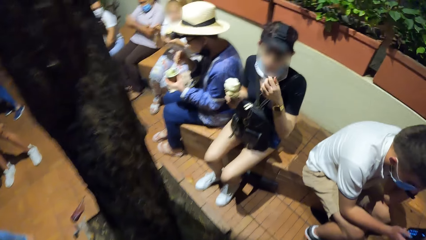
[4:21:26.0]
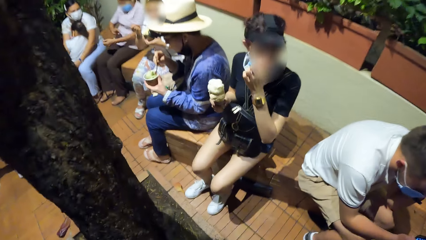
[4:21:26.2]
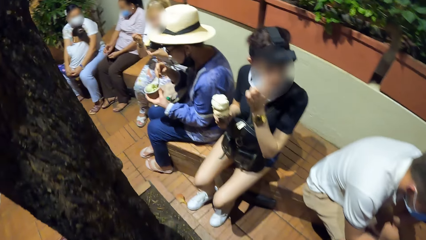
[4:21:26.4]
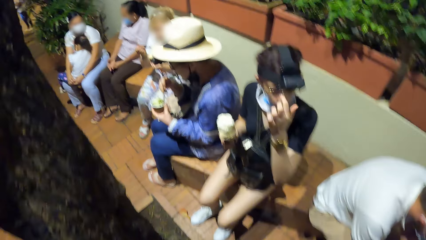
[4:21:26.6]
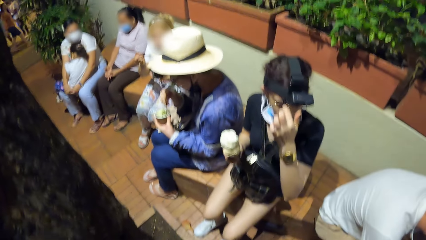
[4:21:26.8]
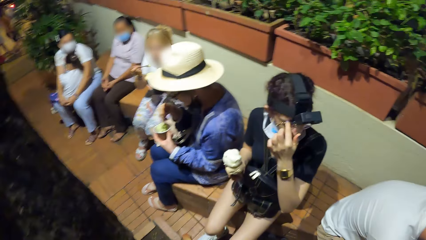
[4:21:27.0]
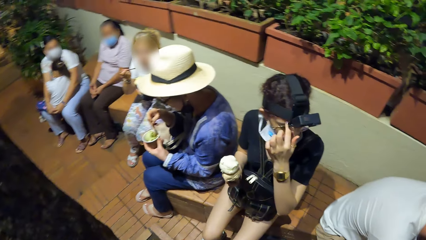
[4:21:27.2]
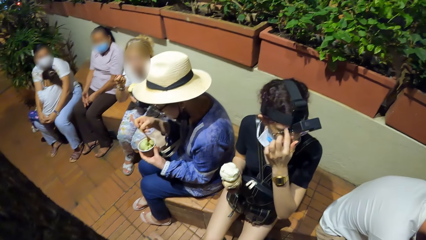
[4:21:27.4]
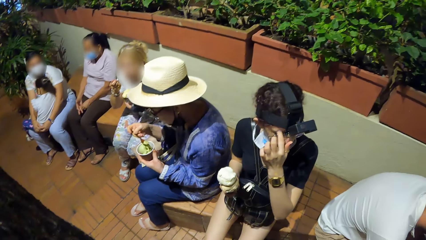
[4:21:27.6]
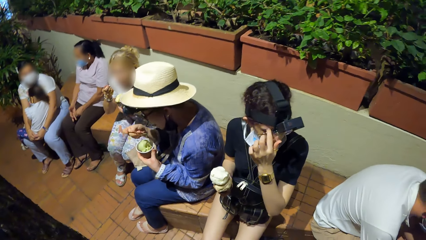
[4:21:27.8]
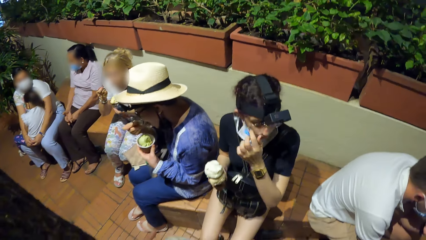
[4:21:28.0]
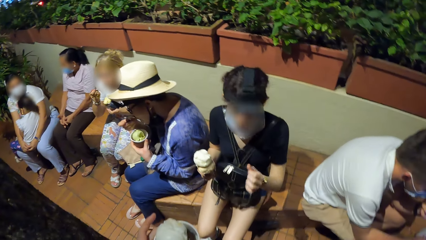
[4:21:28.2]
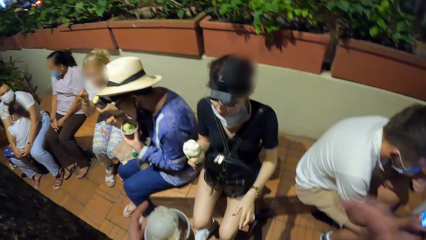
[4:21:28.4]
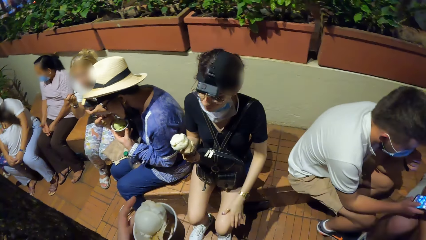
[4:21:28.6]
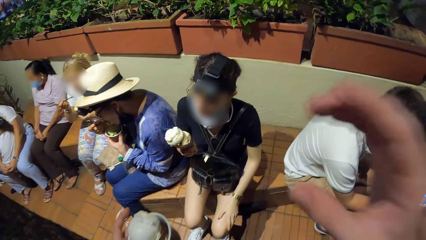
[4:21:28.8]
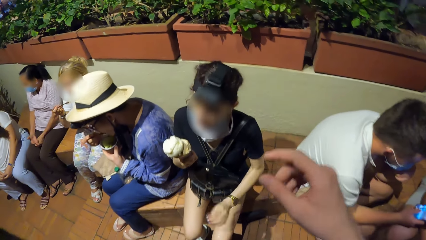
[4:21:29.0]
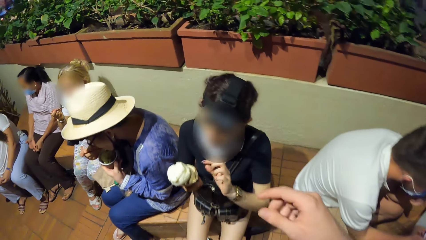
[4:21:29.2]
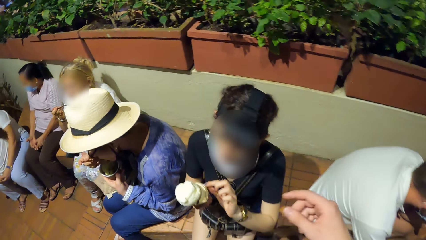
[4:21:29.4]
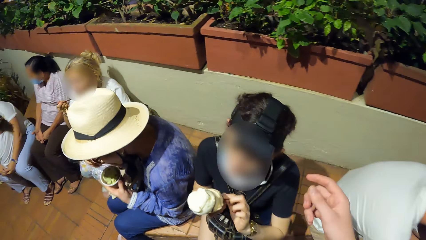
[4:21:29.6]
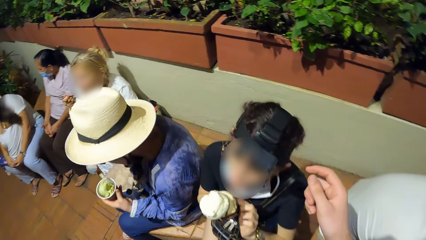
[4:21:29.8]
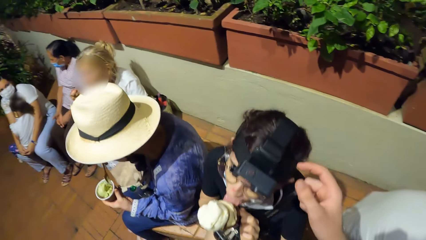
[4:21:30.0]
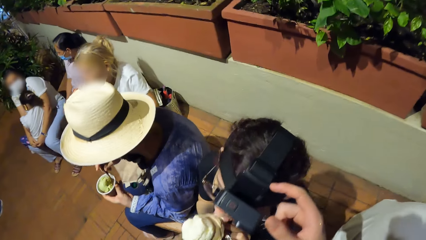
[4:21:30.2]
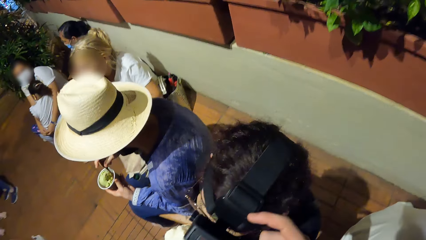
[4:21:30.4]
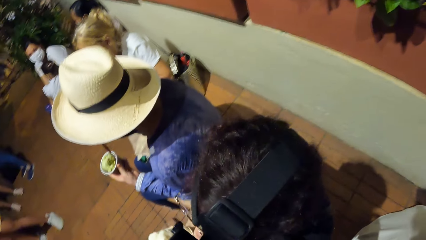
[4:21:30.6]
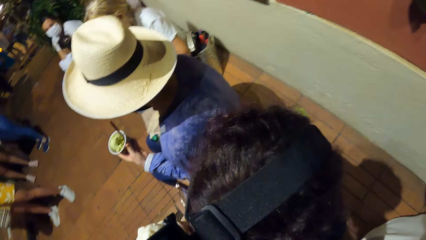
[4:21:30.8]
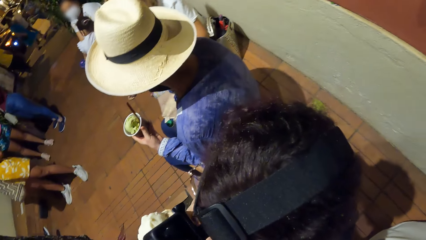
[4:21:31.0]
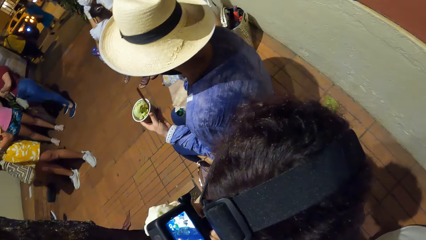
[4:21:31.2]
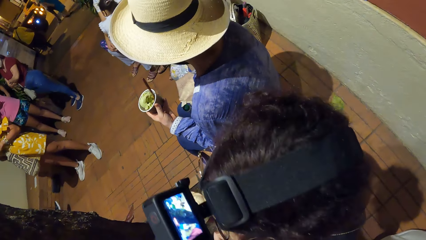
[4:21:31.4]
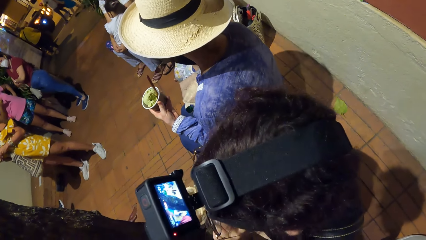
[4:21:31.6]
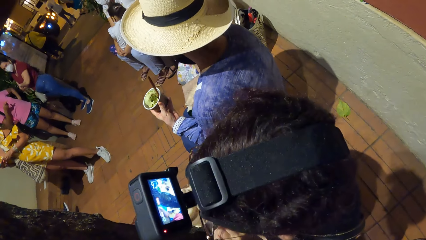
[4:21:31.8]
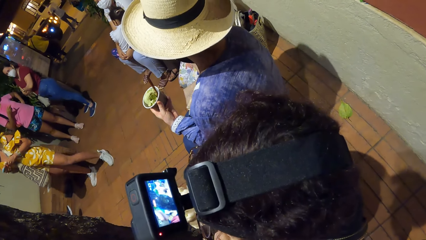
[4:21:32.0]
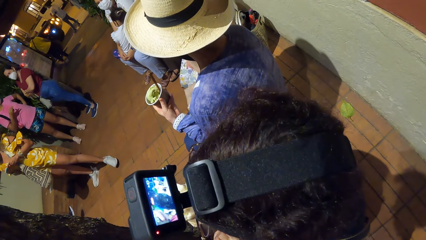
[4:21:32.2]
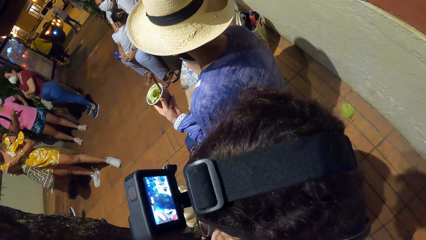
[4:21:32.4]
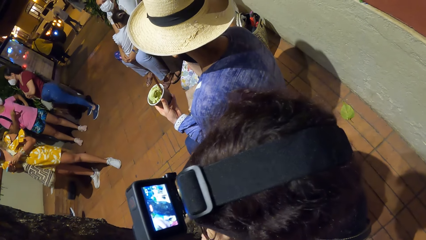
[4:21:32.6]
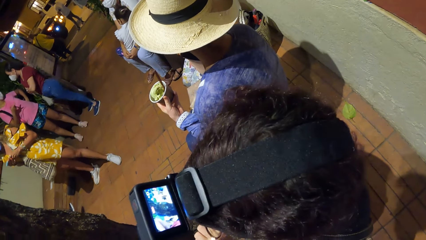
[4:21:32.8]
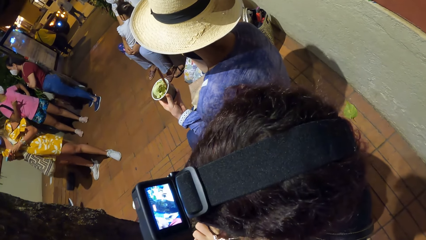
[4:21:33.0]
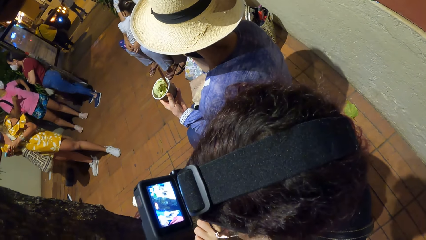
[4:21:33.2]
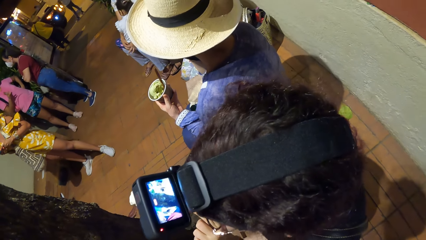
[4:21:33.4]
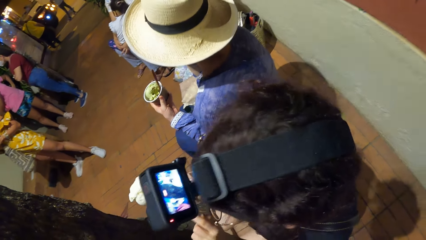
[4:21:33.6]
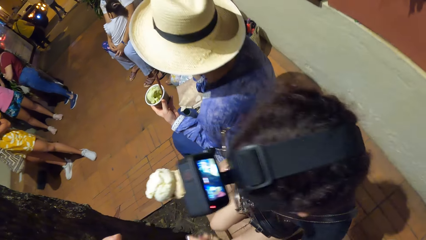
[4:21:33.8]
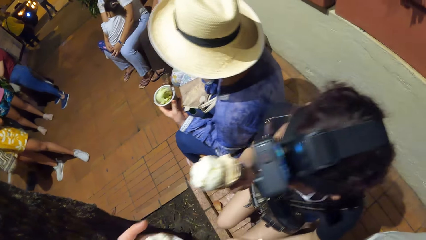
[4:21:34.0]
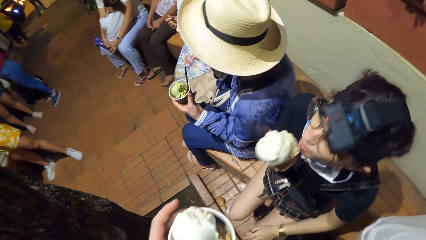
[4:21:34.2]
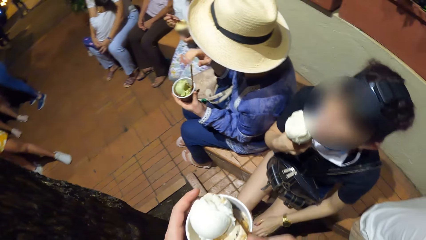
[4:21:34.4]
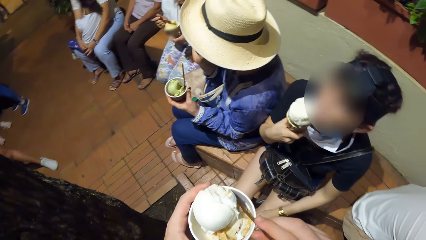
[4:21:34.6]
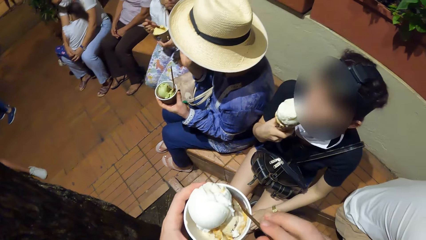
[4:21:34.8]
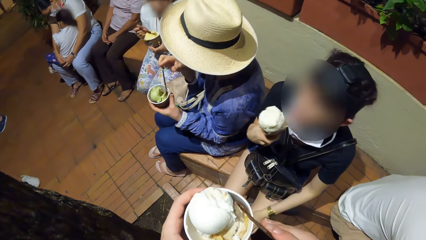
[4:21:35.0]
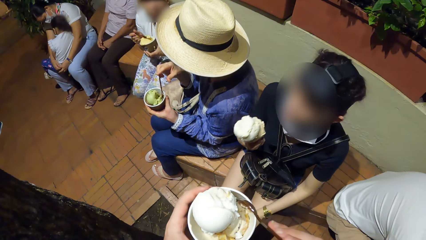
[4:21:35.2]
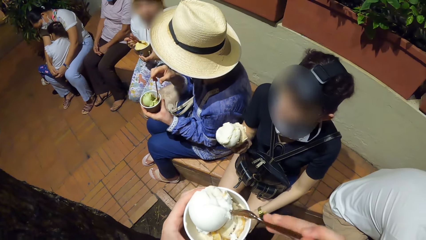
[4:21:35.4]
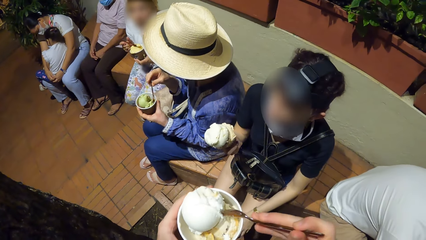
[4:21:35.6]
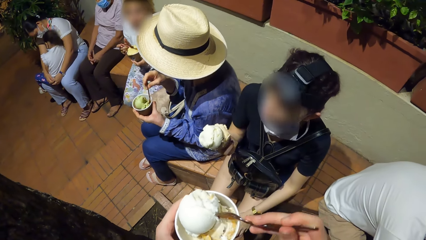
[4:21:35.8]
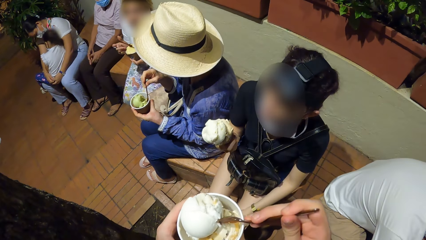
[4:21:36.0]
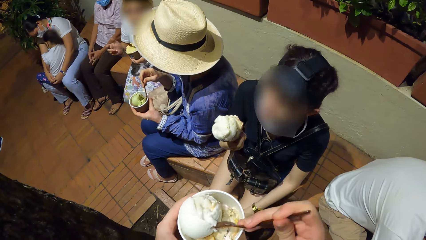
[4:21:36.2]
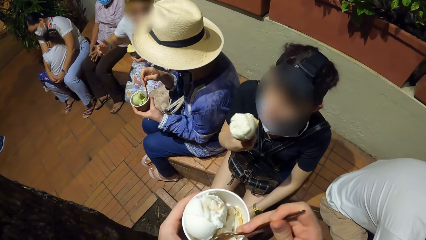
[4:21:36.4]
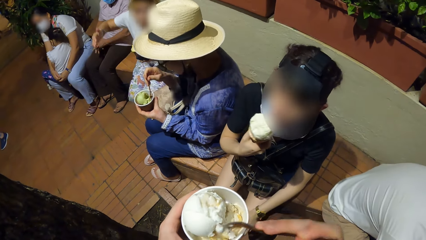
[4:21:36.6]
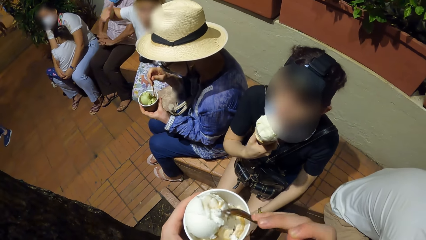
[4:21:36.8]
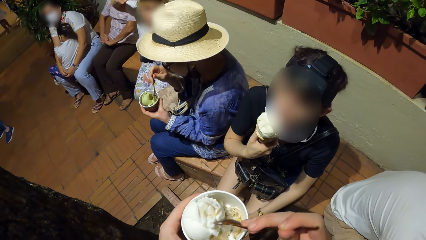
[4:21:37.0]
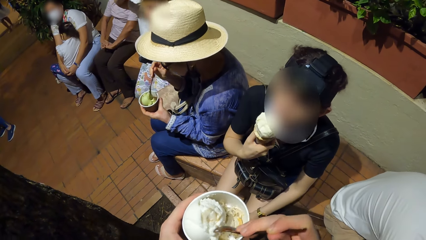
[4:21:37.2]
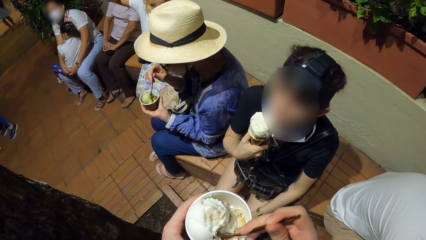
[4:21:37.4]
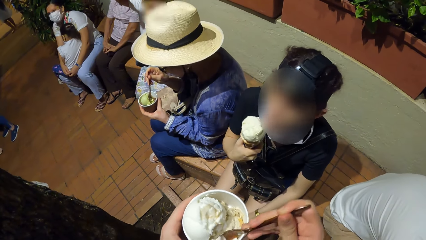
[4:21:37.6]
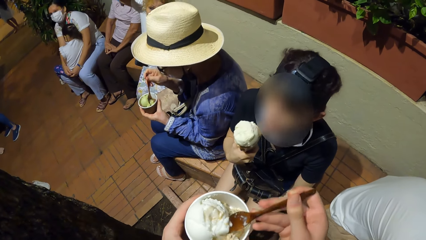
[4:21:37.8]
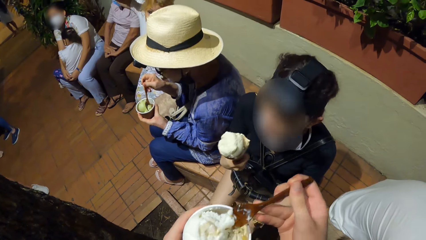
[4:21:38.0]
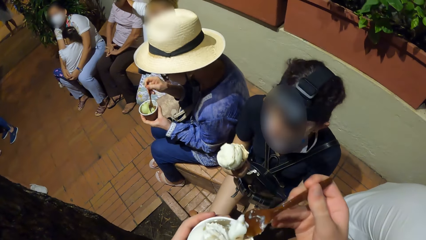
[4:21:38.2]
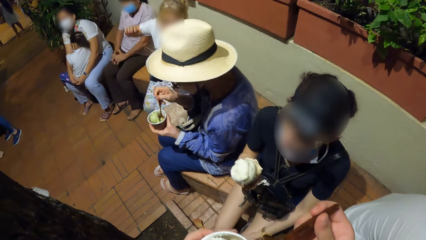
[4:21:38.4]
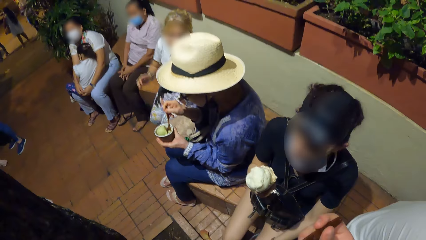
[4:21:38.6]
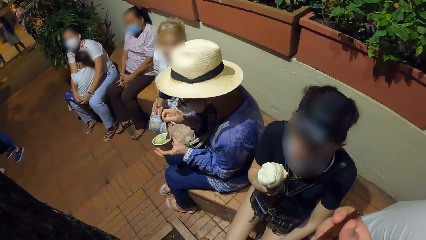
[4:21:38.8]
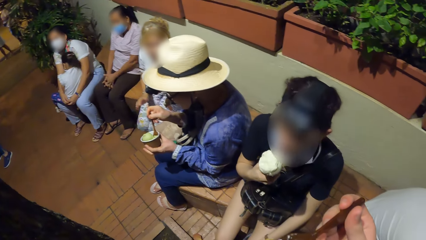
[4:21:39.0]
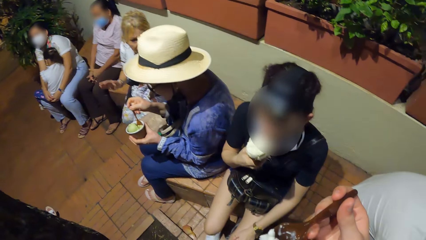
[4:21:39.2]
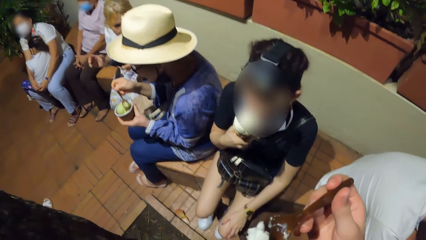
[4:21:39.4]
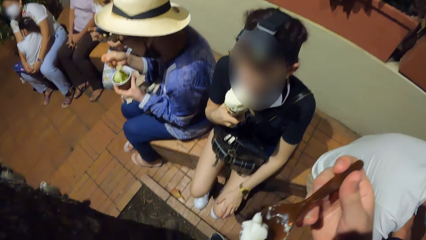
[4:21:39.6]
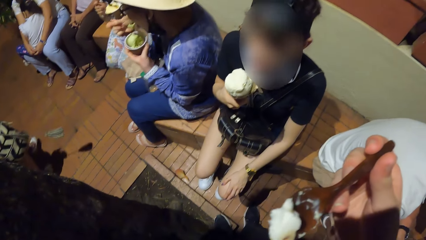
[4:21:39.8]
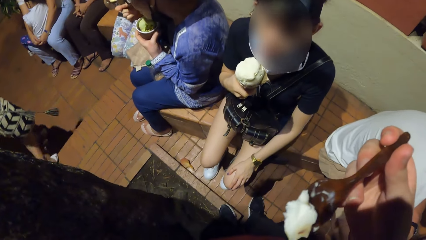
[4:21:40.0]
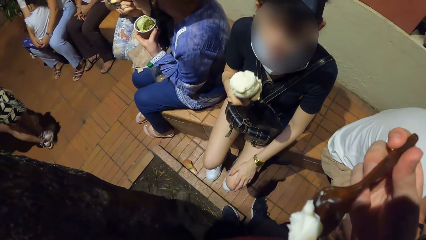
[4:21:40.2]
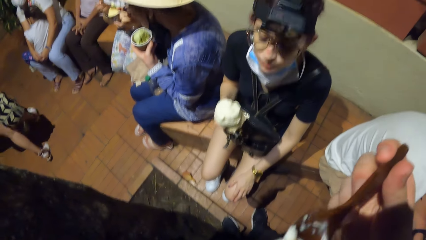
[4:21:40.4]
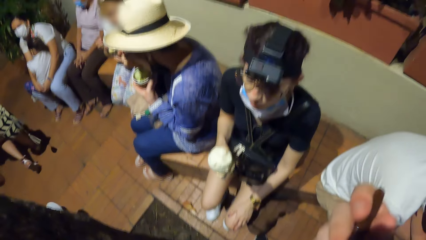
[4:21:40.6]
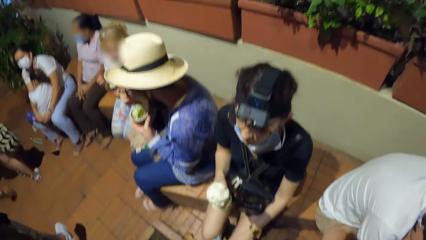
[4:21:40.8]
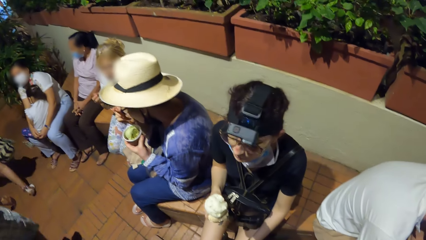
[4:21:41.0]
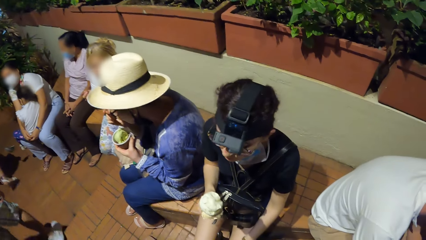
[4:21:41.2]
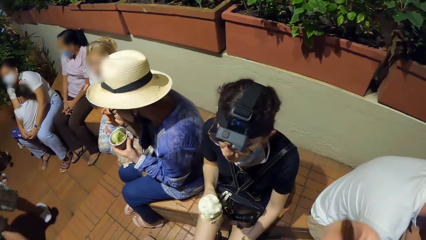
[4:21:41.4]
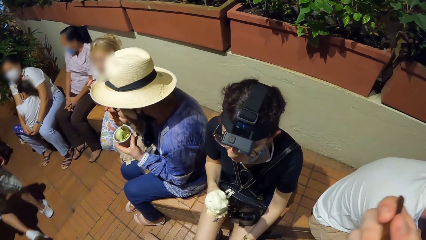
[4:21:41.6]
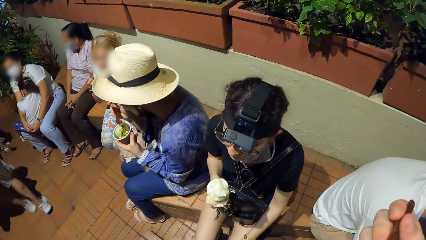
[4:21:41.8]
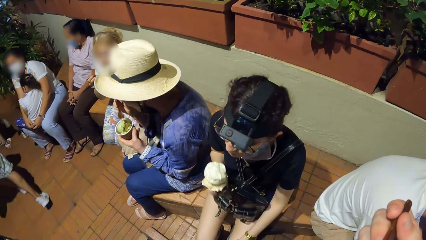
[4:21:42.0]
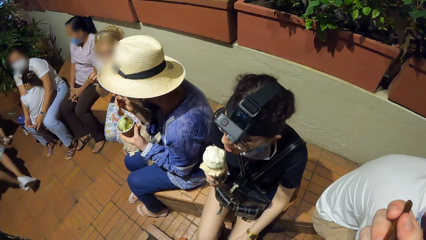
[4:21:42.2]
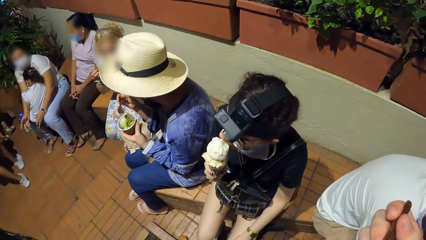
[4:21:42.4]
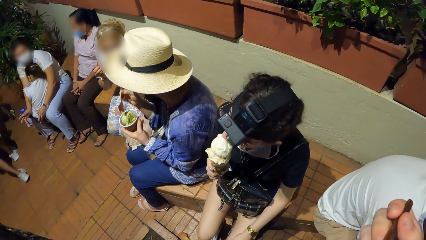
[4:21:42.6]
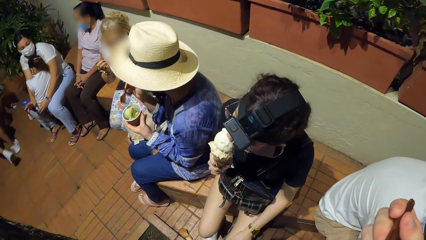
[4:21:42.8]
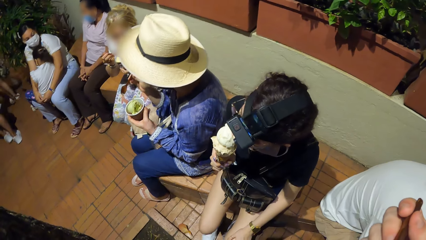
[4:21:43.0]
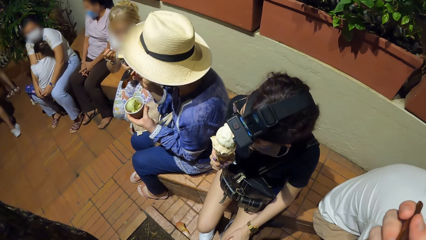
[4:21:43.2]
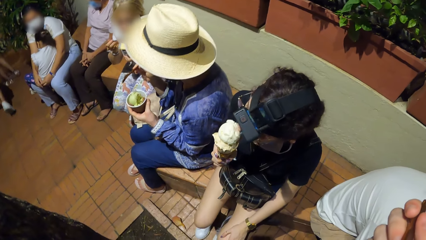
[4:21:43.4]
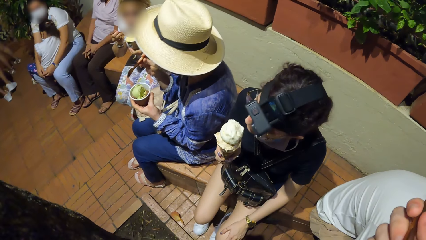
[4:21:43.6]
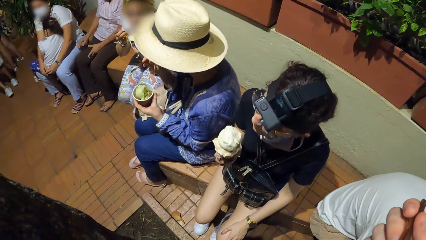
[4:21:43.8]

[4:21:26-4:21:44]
A woman scoops the ice cream from a cup with the spoon in her right hand. Another woman touches her face with her left hand. The first woman eats the ice cream with the spoon in her right hand. The first woman holds the ice cream cone with both hands. The camera wearer interacts with a woman. The first woman eats the ice cream with the ice cream cone in both hands. The camera wearer touches a camera on the head of the second woman with her right hand. The first woman interacts with a third woman. The camera wearer operates the second woman's camera. She holds the spoon in the cup with her right hand. The first woman holds the spoon with her right hand. The camera wearer scoops the ice cream from the cup with the spoon in her right hand. She eats the ice cream. The first woman scoops the ice cream from the cup with the spoon in her right hand and eats the ice cream with the spoon in her right hand. The camera wearer eats the ice cream with the spoon in her right hand. The third woman eats the ice cream with the spoon in her right hand. The camera wearer interacts with the second woman.
